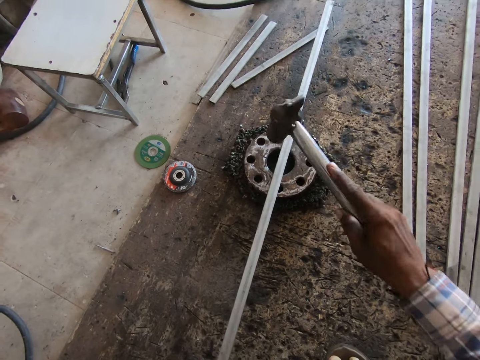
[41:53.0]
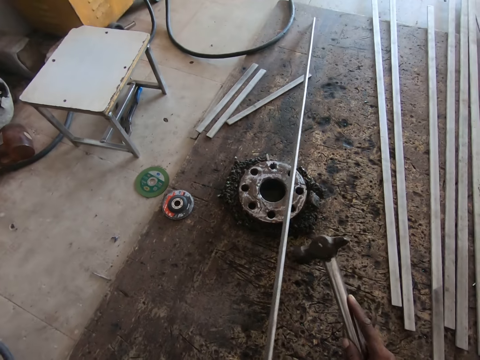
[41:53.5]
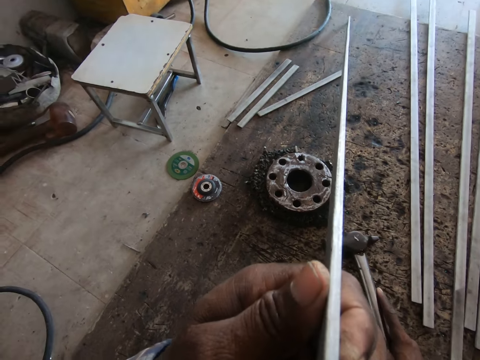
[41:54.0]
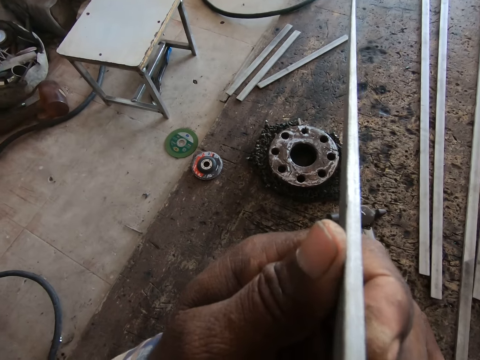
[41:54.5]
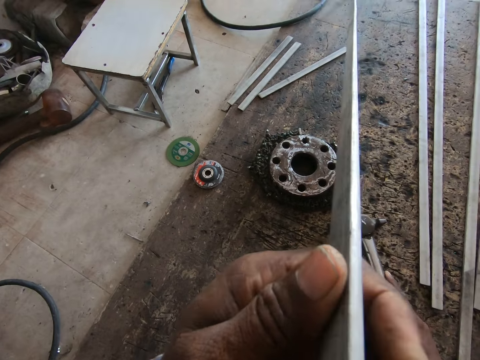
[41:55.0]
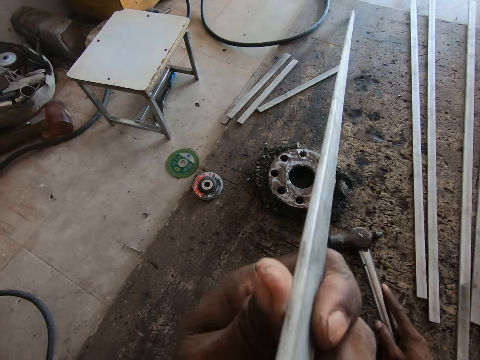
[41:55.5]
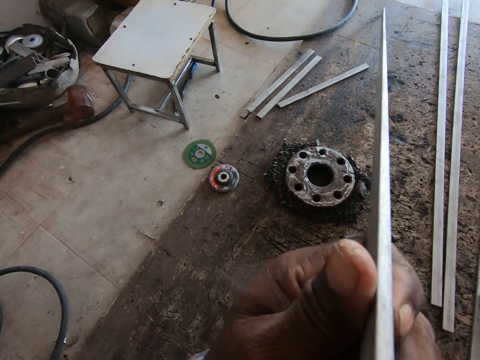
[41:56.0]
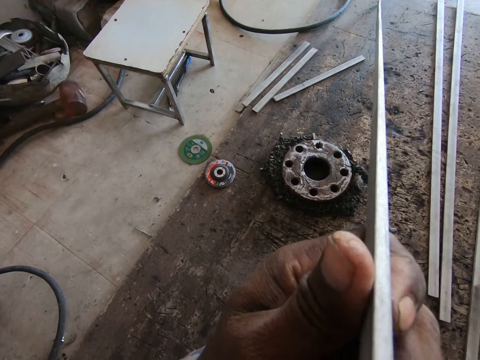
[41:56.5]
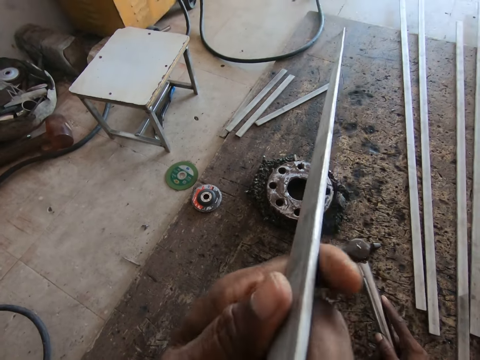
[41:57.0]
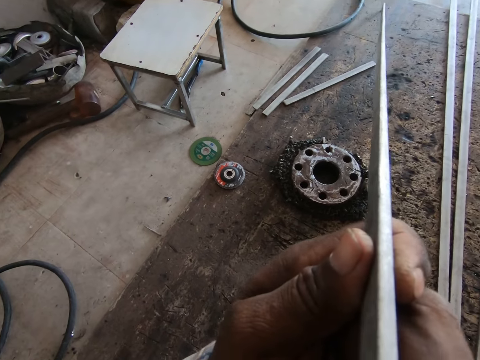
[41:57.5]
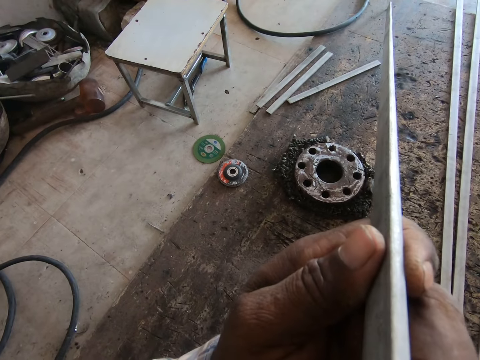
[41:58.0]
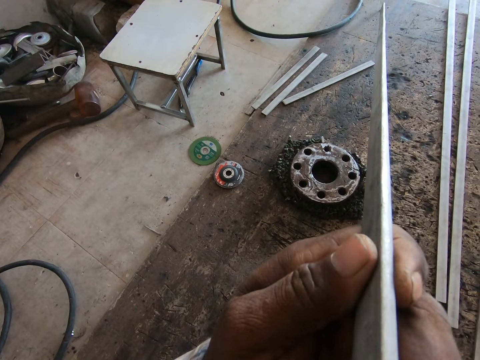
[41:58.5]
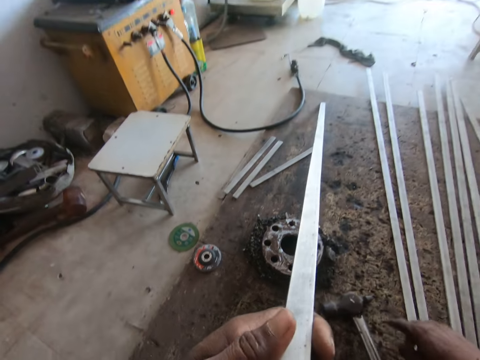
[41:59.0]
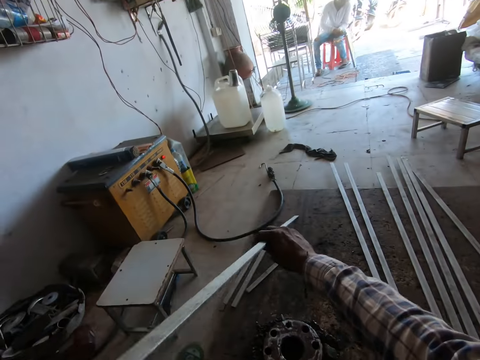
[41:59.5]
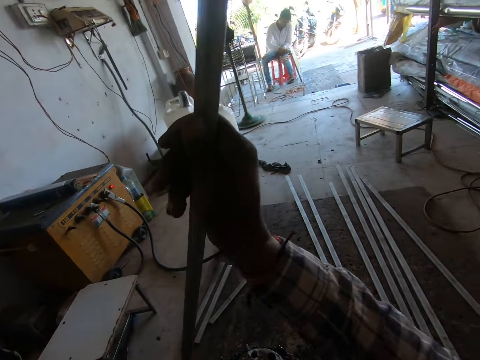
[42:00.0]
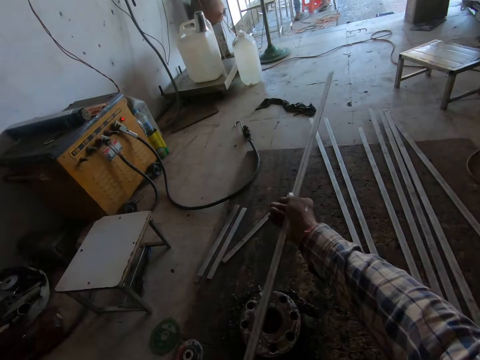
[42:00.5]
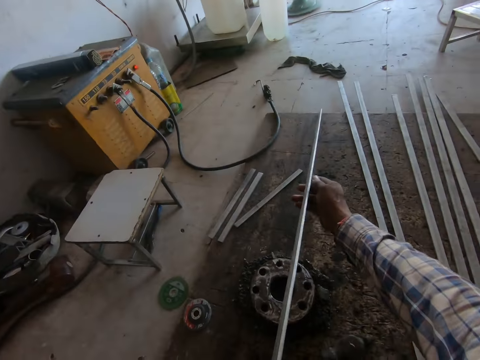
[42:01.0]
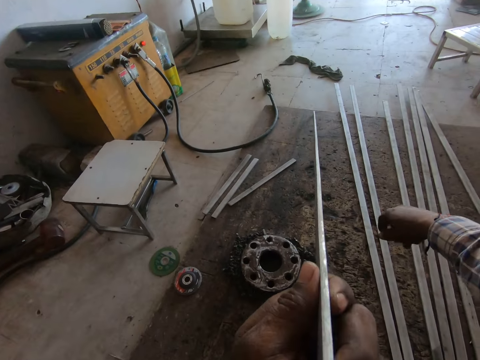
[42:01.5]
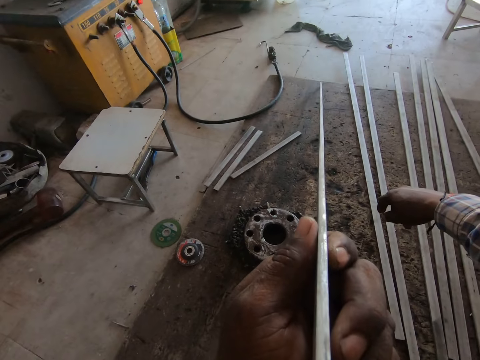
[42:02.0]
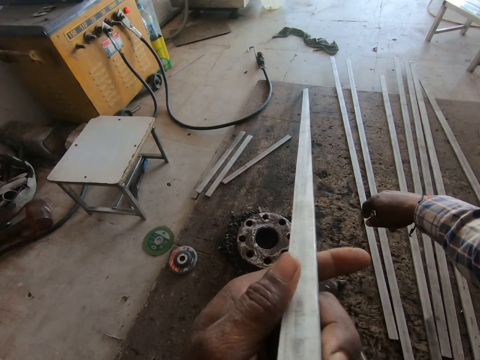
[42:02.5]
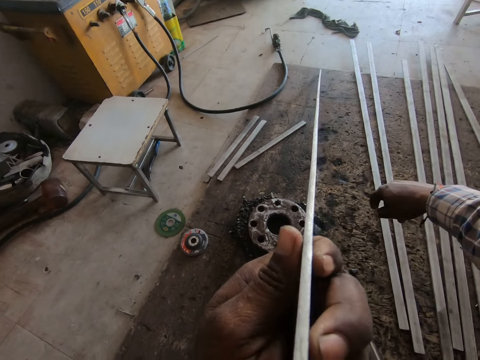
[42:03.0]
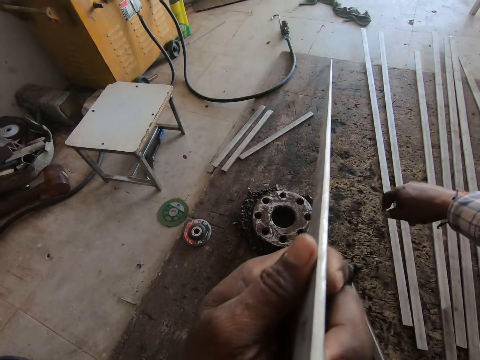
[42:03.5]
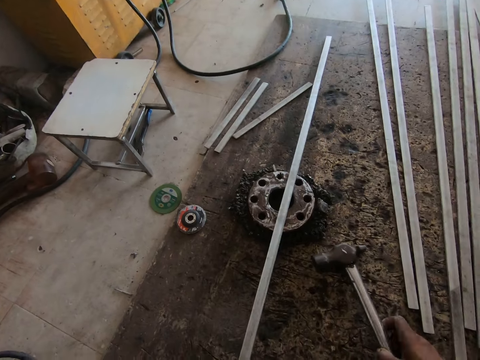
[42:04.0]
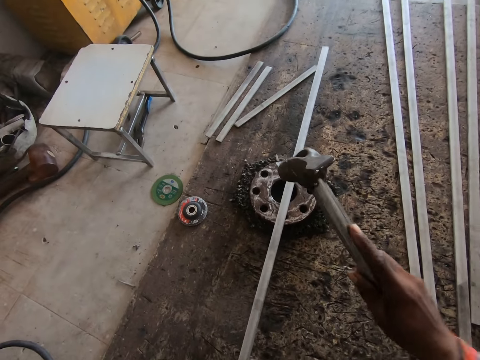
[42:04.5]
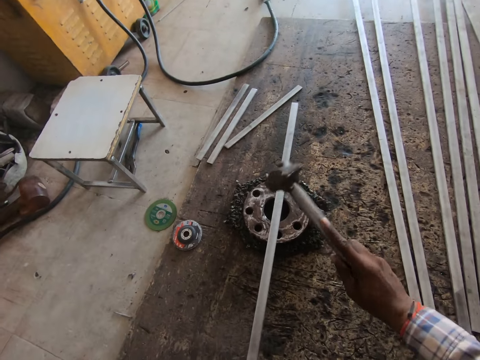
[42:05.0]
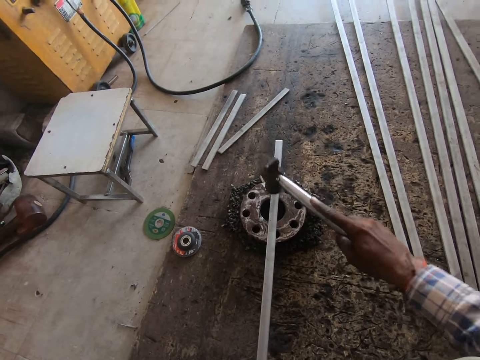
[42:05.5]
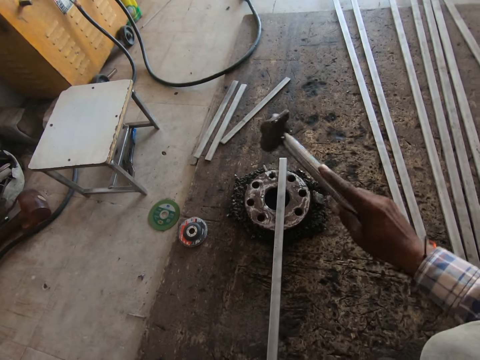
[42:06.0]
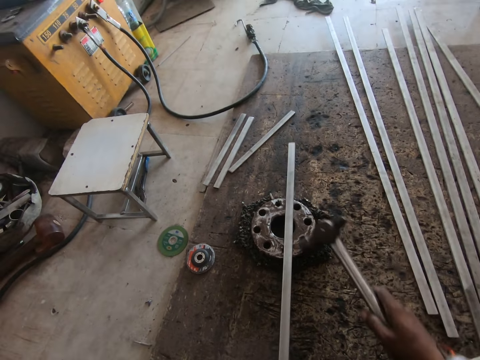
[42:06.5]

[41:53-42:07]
The camera wearer looks at the metal bar. They turn the metal to the other side. They look at the metal bar. They pick up a hammer from the floor. They hit the metal with the hammer inside a workshop.

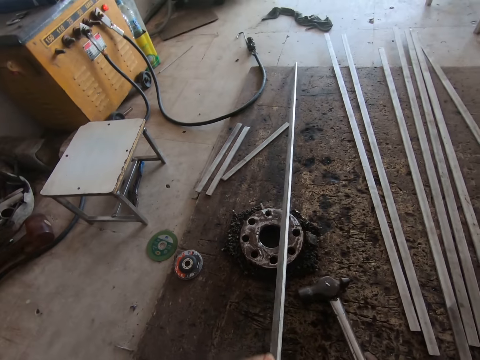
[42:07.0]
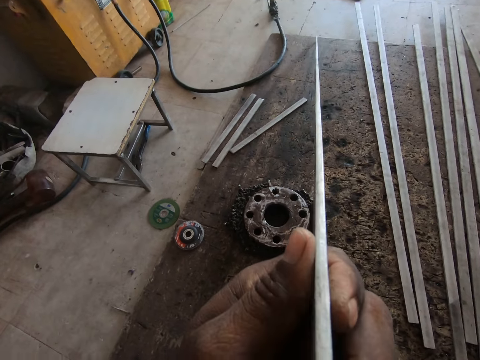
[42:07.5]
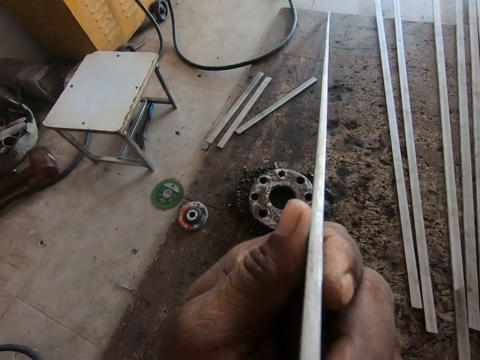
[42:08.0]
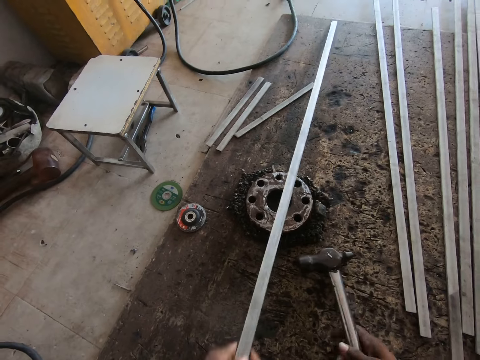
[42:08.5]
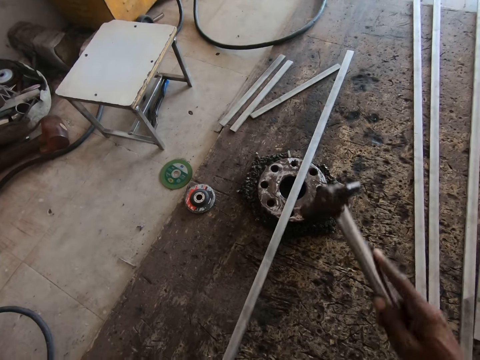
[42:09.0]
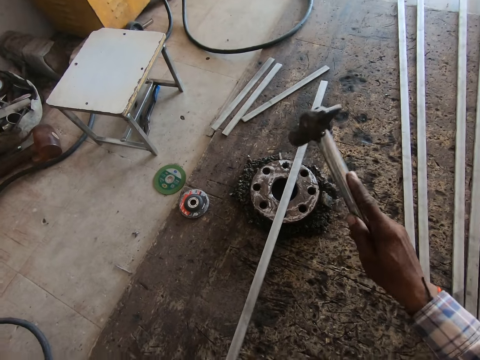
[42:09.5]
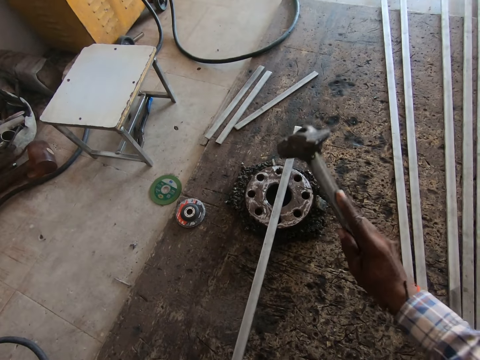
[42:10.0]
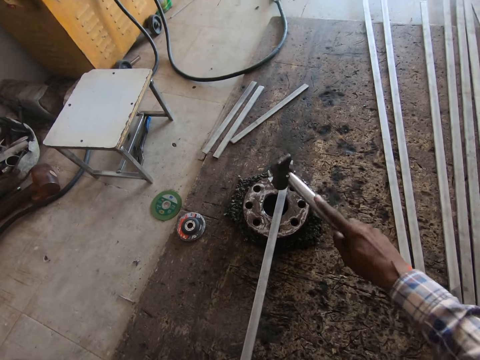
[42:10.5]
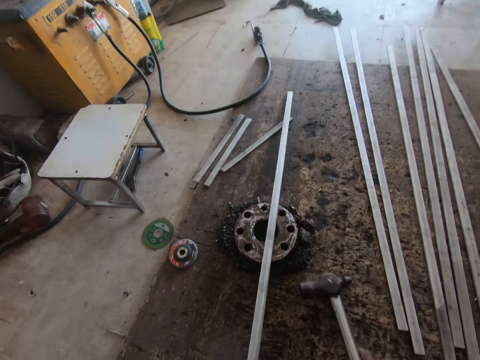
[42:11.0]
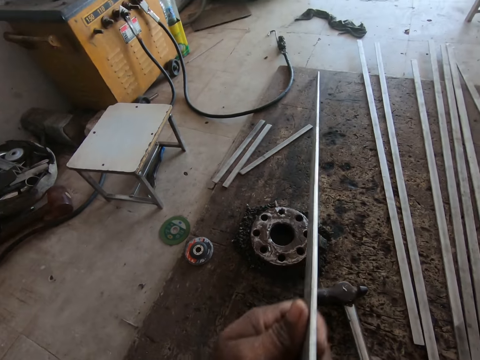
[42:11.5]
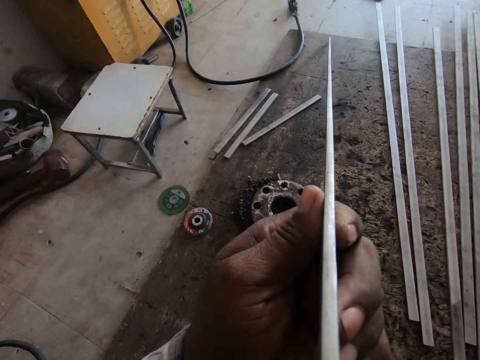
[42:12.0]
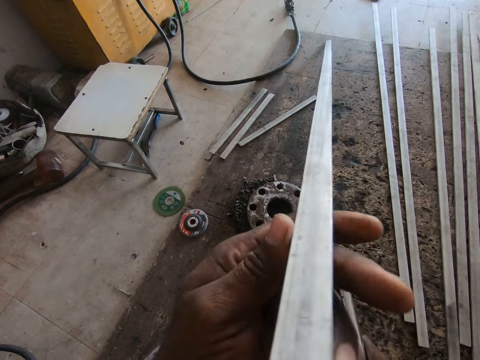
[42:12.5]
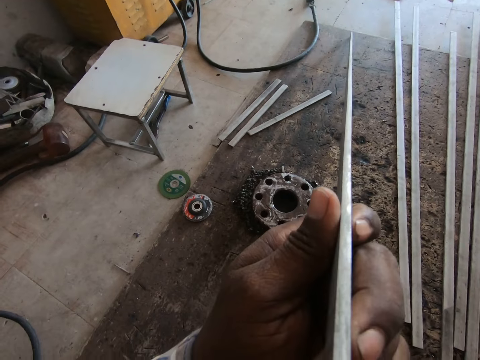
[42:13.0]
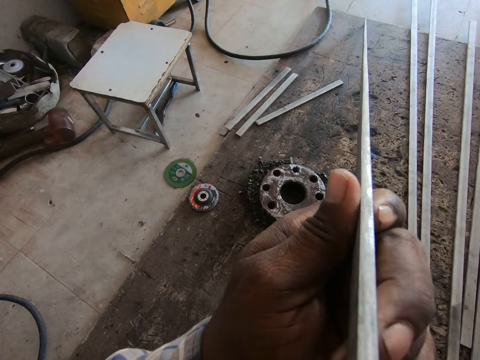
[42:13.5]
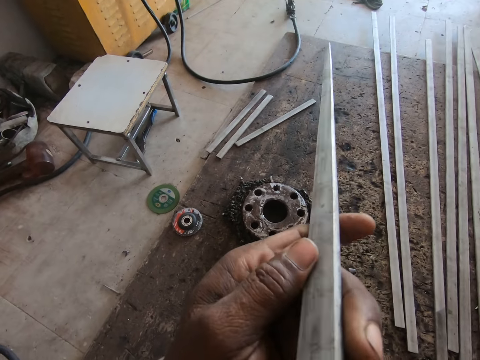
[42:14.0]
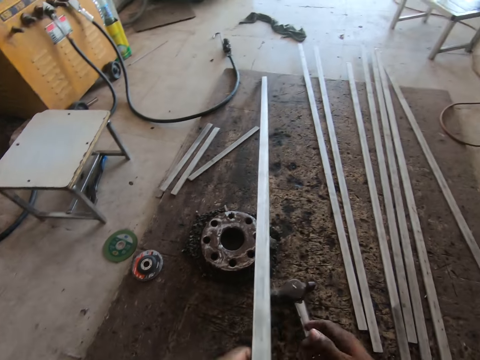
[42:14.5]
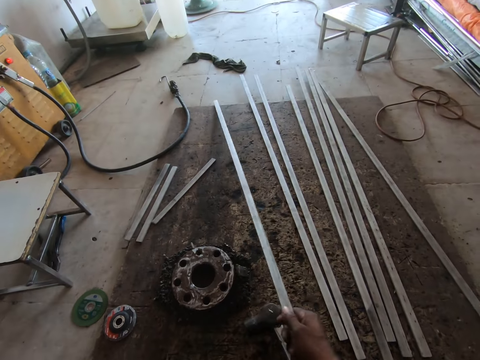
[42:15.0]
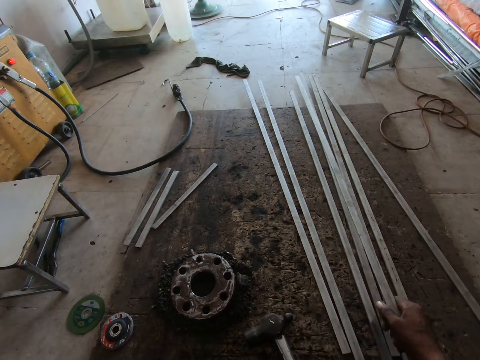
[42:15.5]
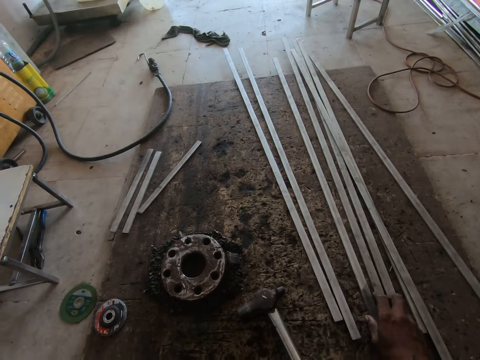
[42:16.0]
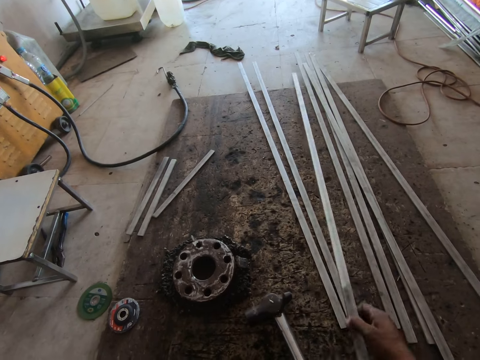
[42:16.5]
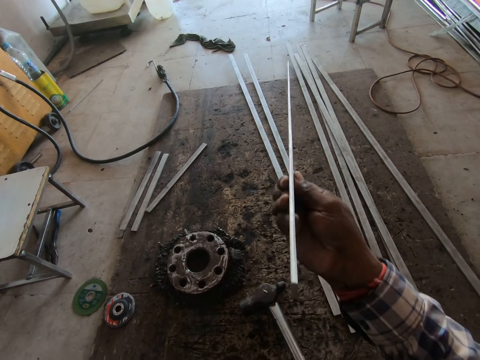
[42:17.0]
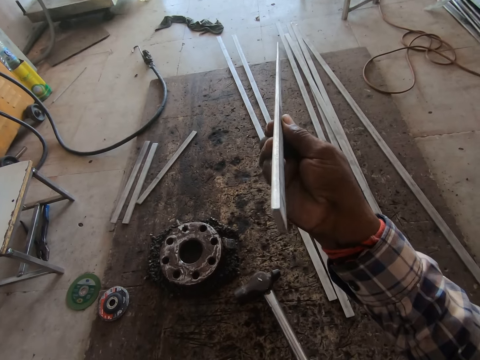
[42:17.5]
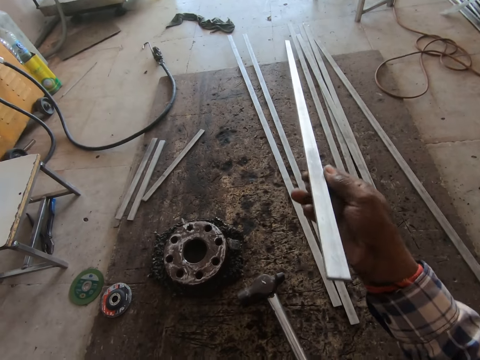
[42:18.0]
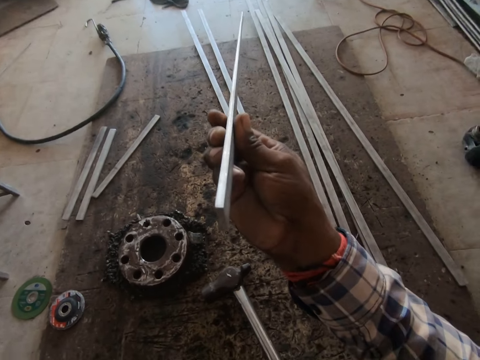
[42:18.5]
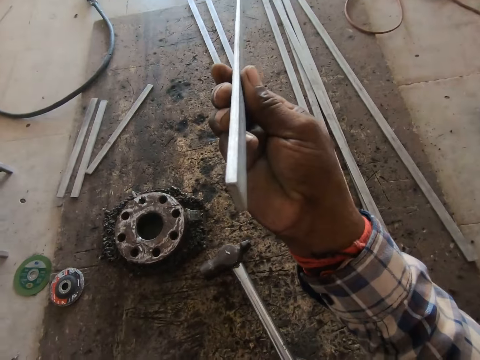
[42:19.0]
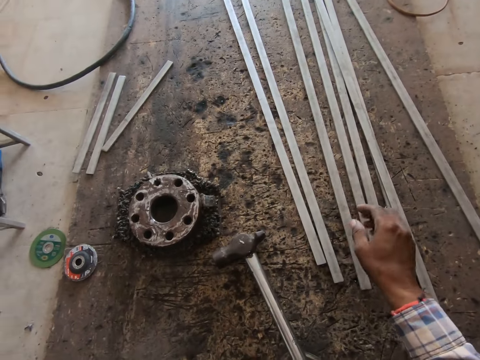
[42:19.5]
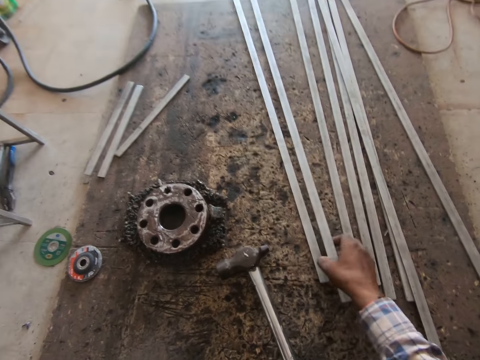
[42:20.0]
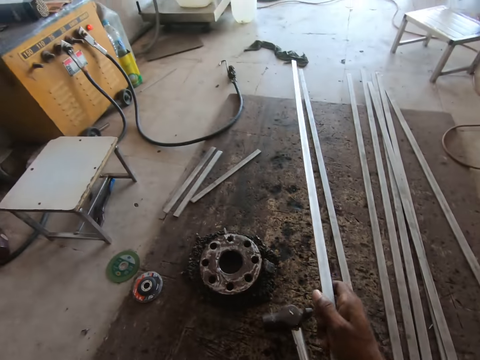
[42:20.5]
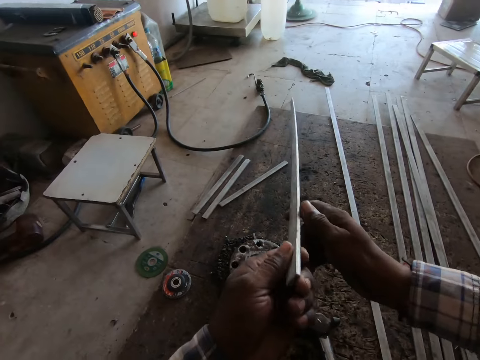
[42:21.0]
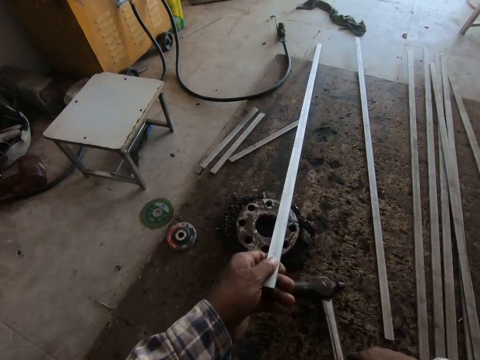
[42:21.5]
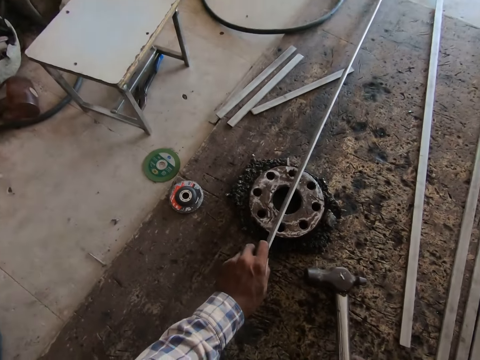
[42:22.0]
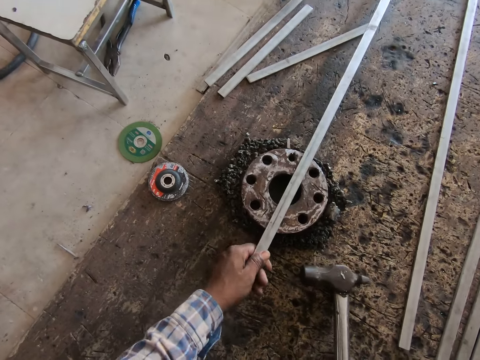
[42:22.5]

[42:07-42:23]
The camera wearer looks at the metal bar. He hits the metal with the hammer inside a workshop. He puts down his hammer. He looks at the metal bar. He puts the metal bar aside. He picks up a metal bar. He looks at the metal bar. He drops the metal on the floor. He picks up a metal bar. He looks at the metal bar. He puts the metal bar on top of the other metal bar on the metallic stand.
